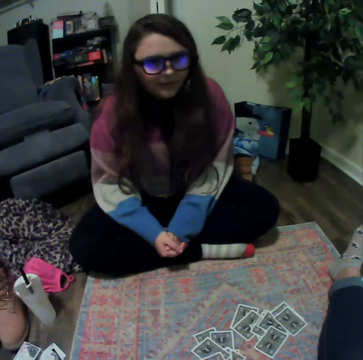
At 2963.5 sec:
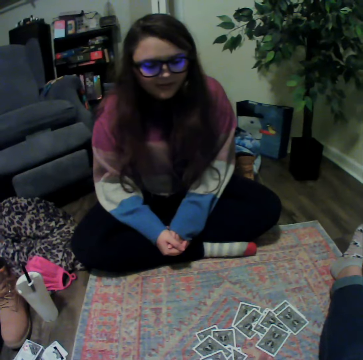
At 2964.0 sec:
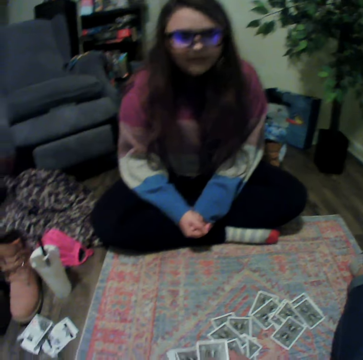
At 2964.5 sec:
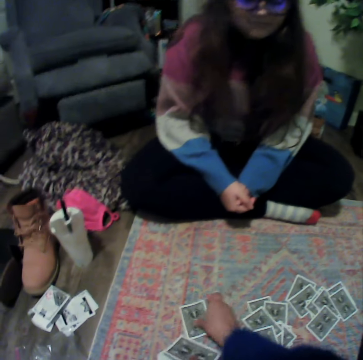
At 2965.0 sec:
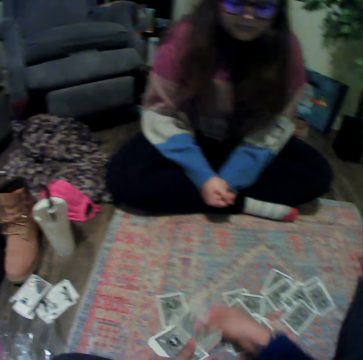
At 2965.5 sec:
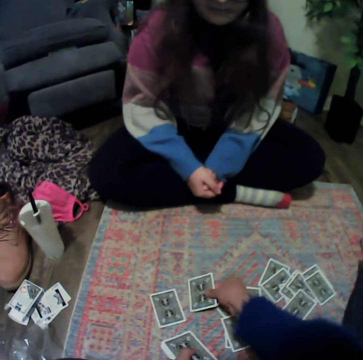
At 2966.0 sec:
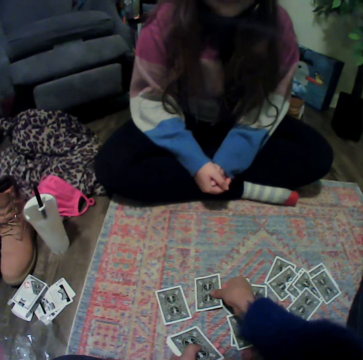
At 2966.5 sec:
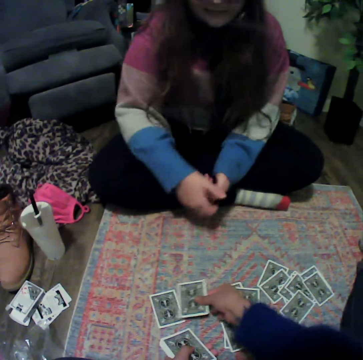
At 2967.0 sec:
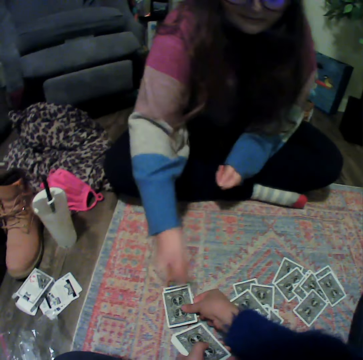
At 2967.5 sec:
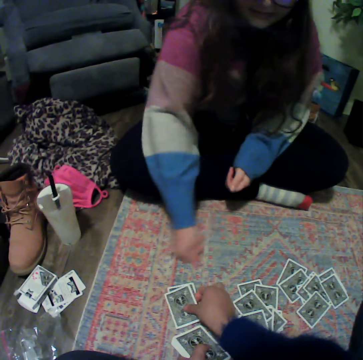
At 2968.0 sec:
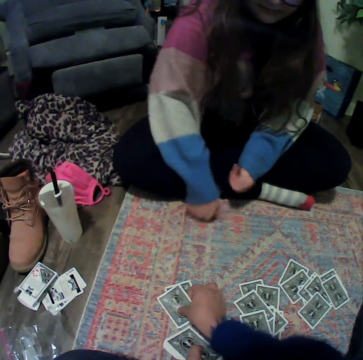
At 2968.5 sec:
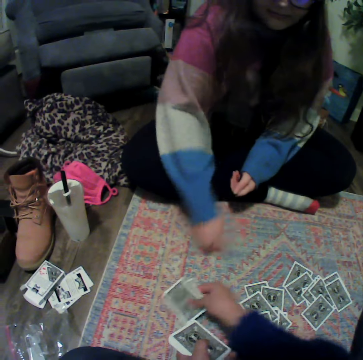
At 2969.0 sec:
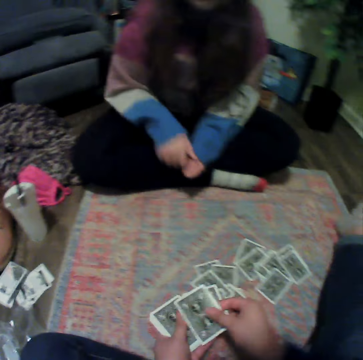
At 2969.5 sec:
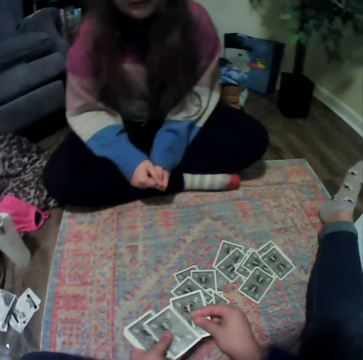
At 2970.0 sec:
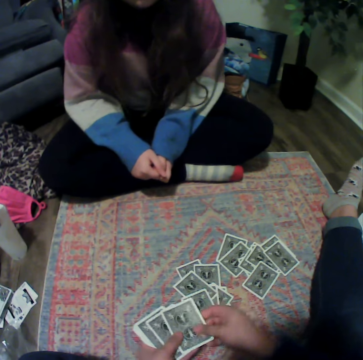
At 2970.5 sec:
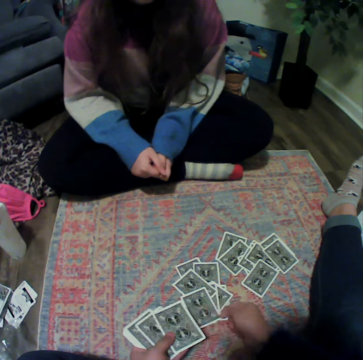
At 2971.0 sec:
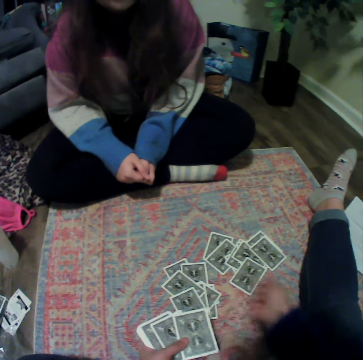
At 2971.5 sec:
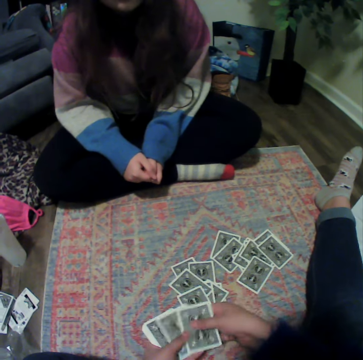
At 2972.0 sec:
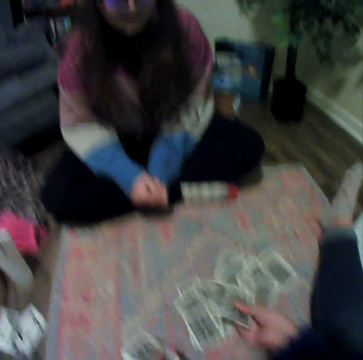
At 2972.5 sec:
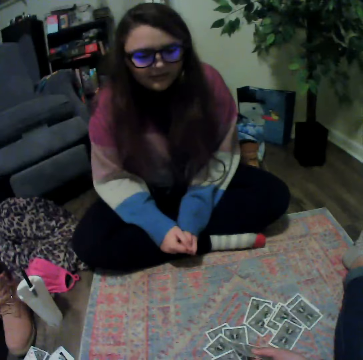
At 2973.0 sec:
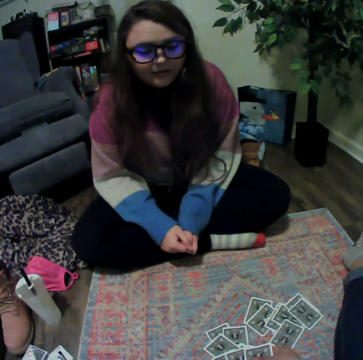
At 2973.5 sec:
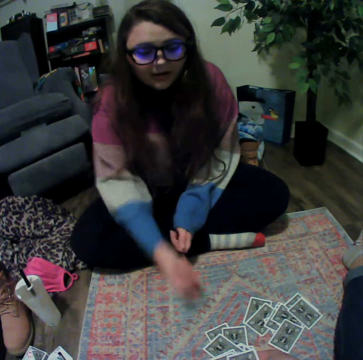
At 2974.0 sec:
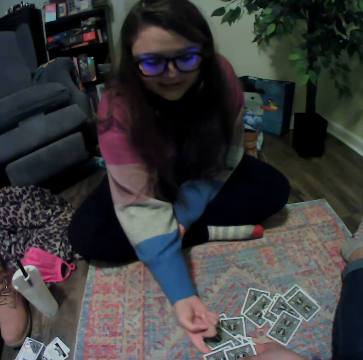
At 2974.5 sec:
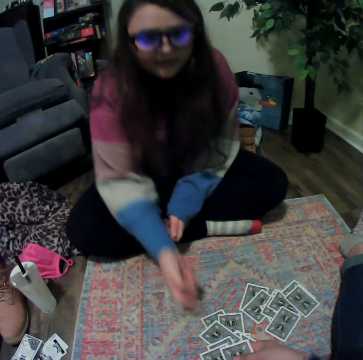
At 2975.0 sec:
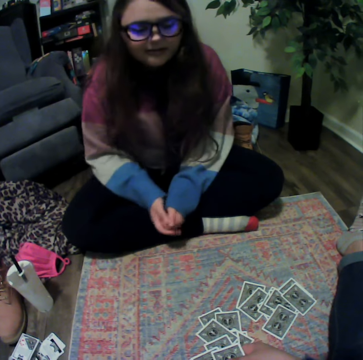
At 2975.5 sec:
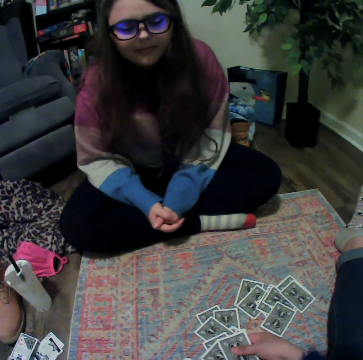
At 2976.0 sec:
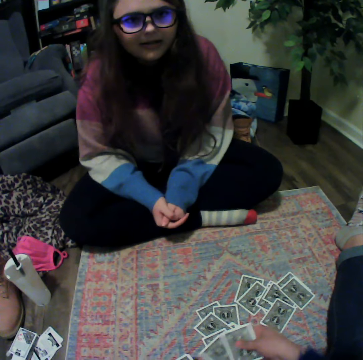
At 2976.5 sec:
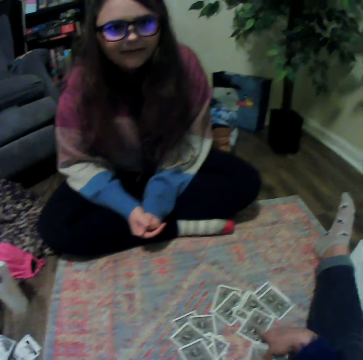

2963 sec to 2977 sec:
The camera wearer puts a playing card down. They touch playing cards.

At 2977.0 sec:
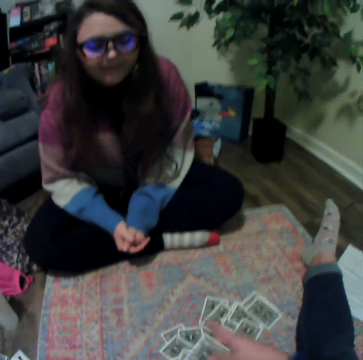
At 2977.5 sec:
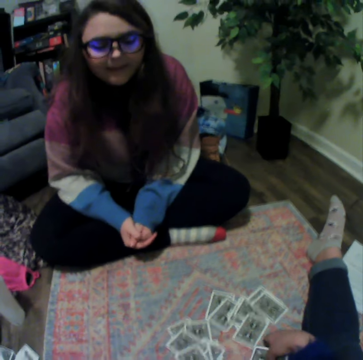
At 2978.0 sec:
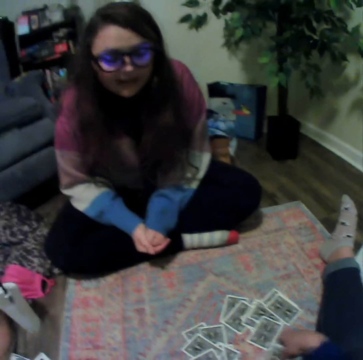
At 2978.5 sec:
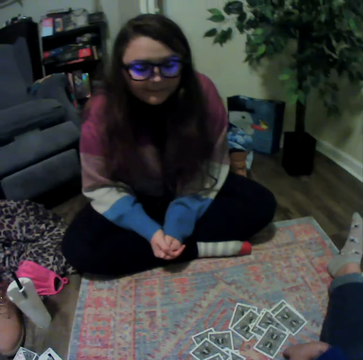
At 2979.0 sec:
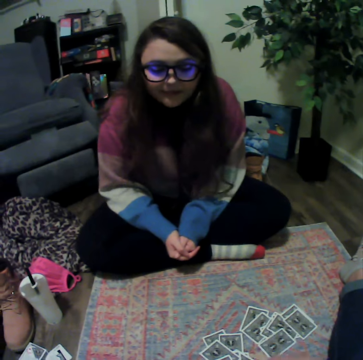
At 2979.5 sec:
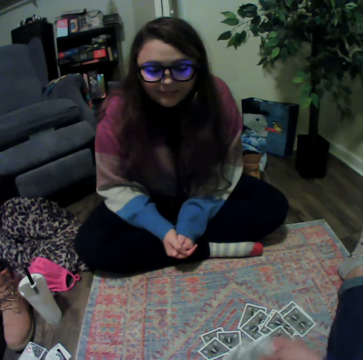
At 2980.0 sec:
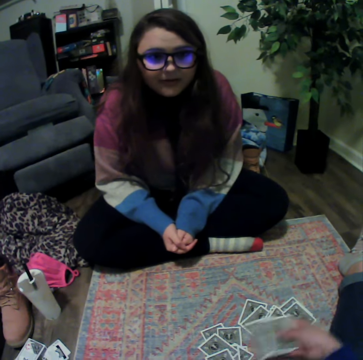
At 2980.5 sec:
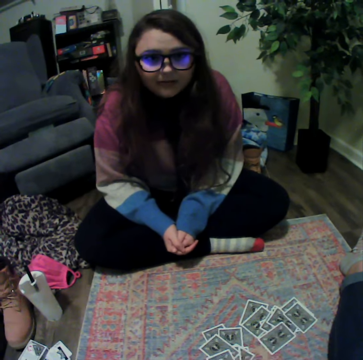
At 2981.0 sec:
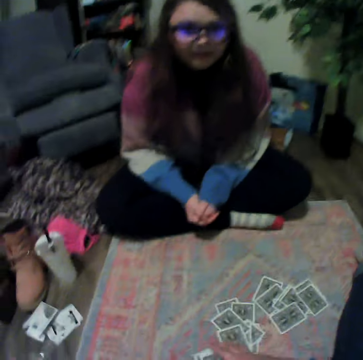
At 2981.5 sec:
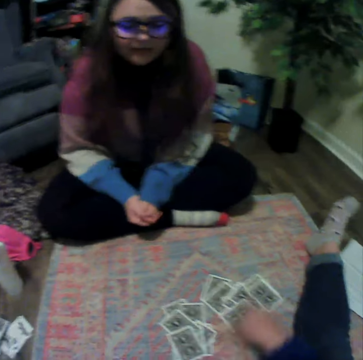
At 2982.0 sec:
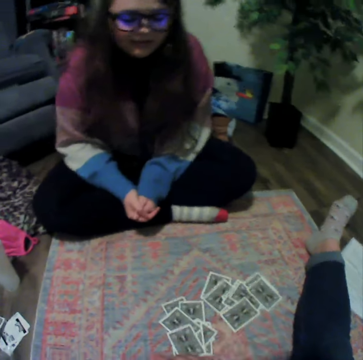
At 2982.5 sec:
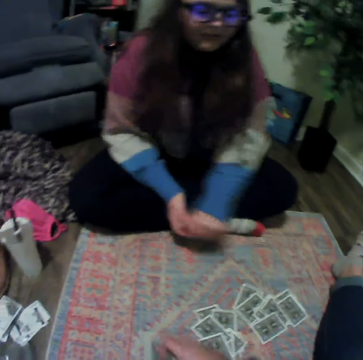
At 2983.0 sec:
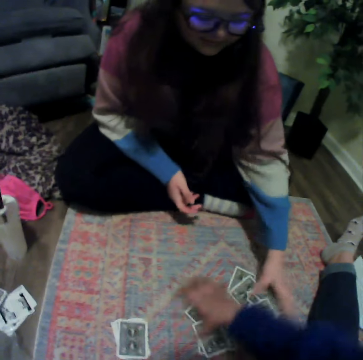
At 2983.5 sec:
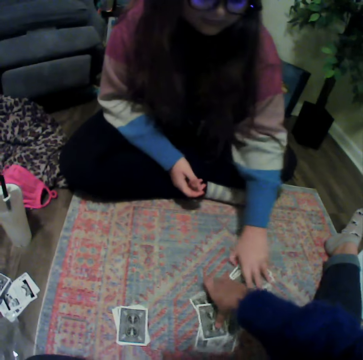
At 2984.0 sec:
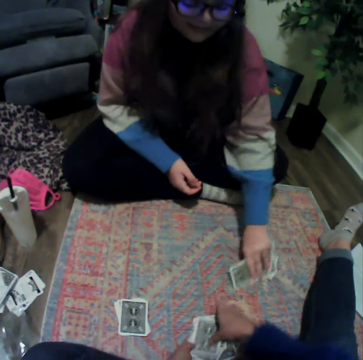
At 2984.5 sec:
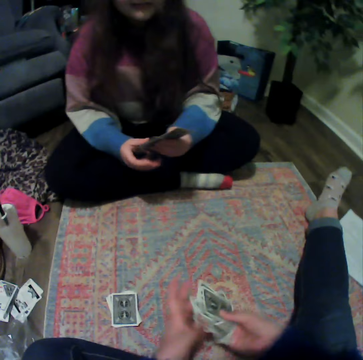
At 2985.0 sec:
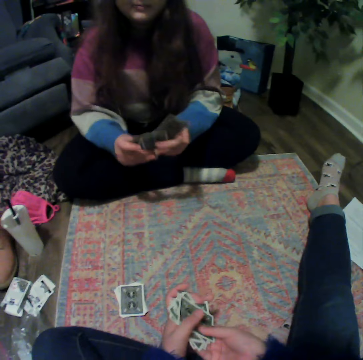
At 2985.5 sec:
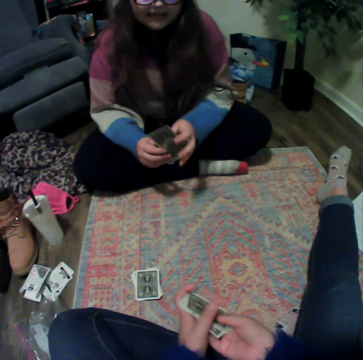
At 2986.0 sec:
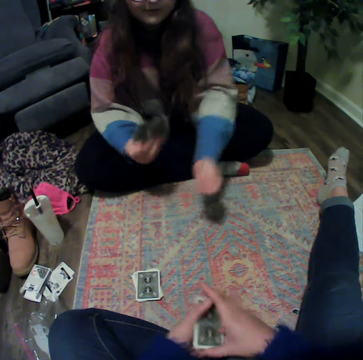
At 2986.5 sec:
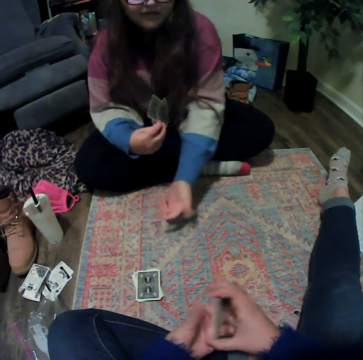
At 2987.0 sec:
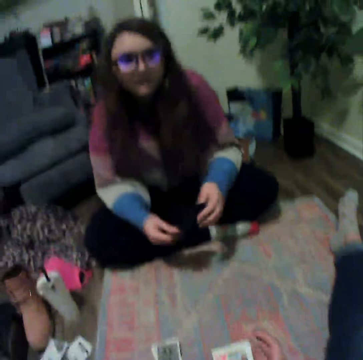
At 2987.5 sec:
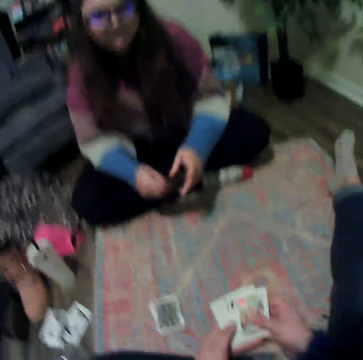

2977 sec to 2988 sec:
The camera wearer puts a playing card down. A woman picks cards from the floor. The camera wearer picks the cards from the floor.

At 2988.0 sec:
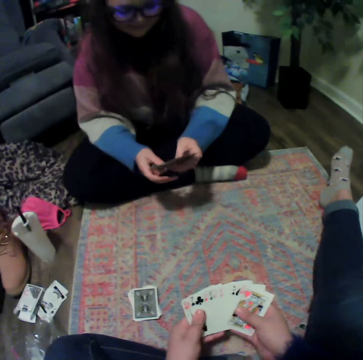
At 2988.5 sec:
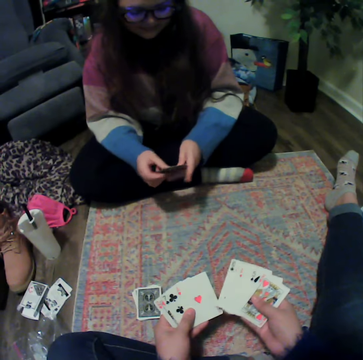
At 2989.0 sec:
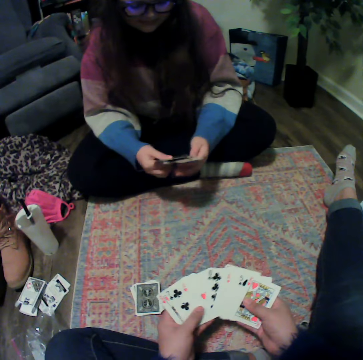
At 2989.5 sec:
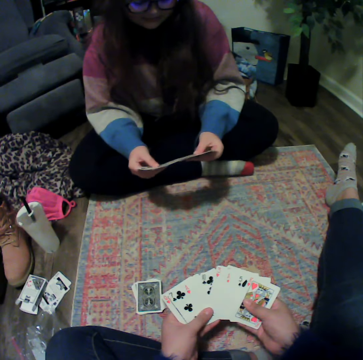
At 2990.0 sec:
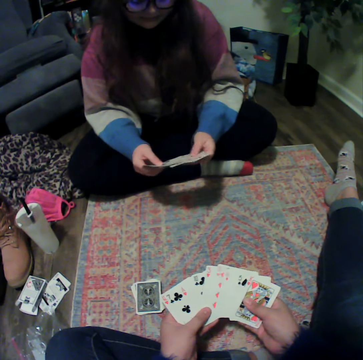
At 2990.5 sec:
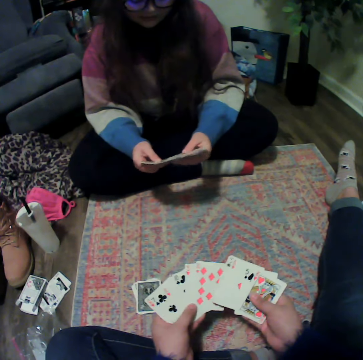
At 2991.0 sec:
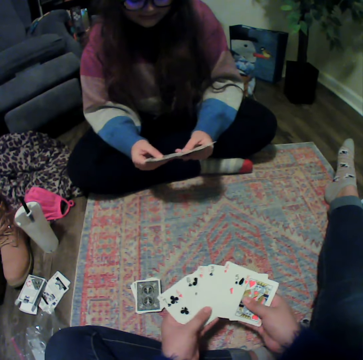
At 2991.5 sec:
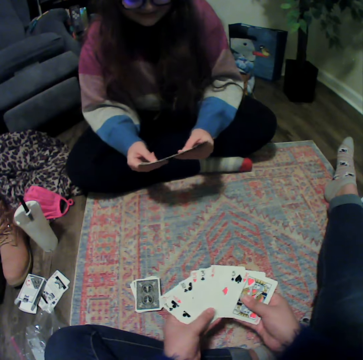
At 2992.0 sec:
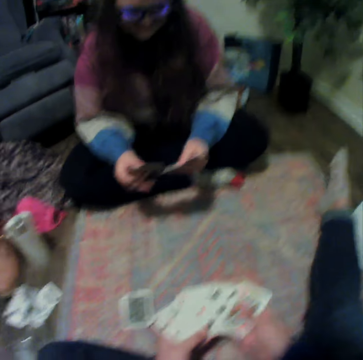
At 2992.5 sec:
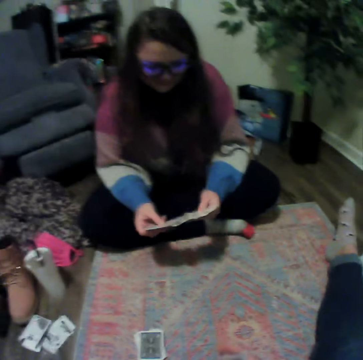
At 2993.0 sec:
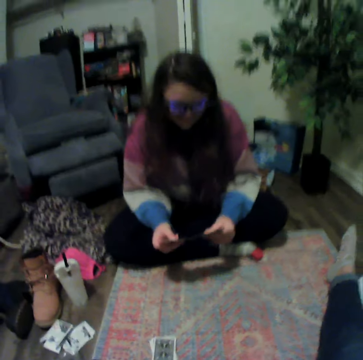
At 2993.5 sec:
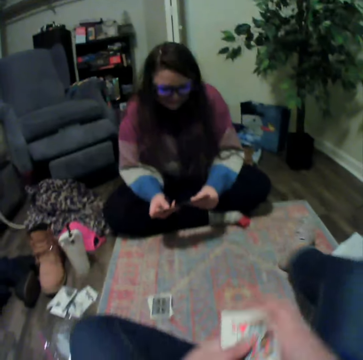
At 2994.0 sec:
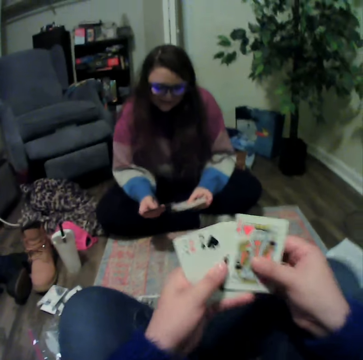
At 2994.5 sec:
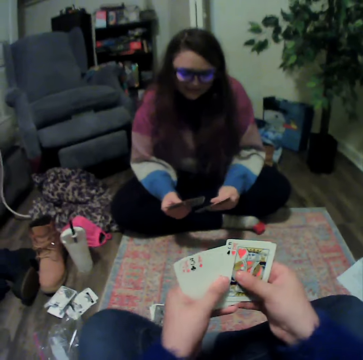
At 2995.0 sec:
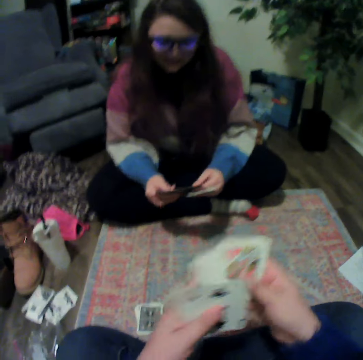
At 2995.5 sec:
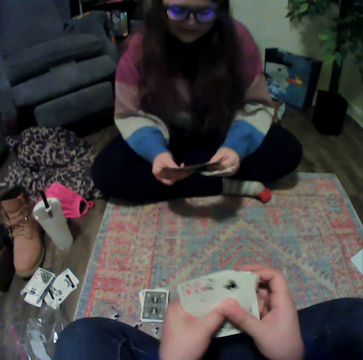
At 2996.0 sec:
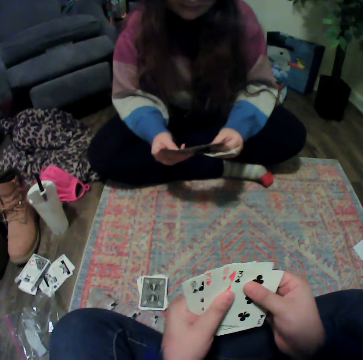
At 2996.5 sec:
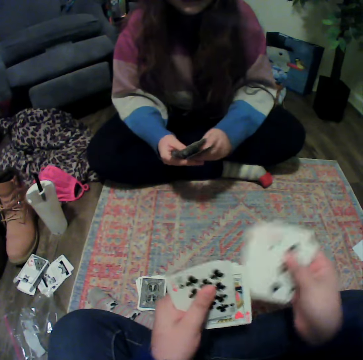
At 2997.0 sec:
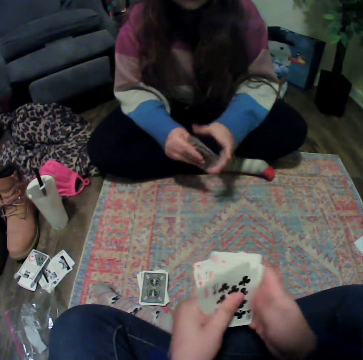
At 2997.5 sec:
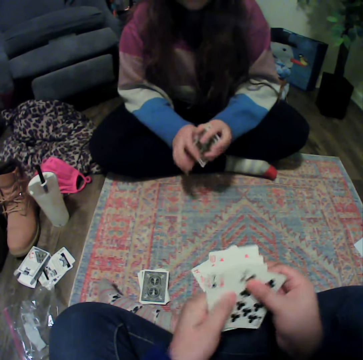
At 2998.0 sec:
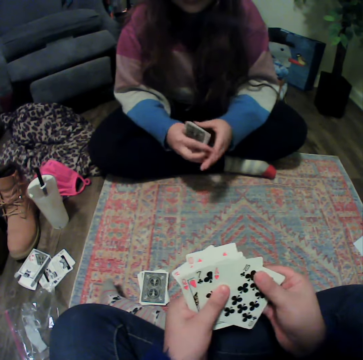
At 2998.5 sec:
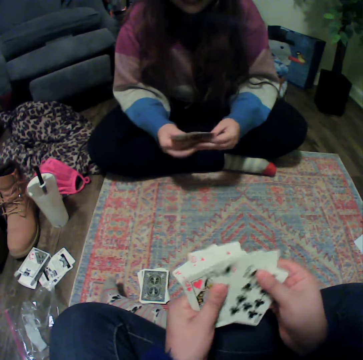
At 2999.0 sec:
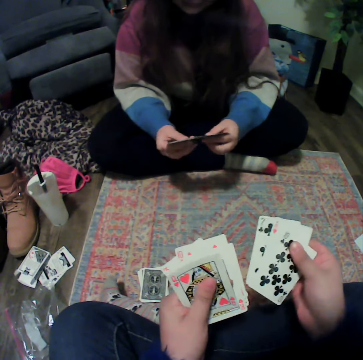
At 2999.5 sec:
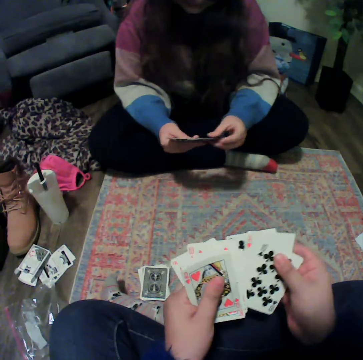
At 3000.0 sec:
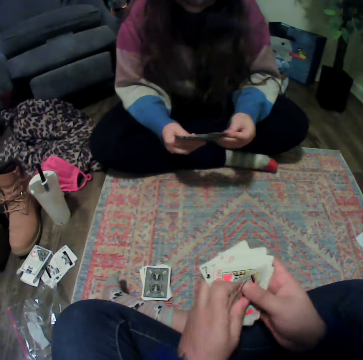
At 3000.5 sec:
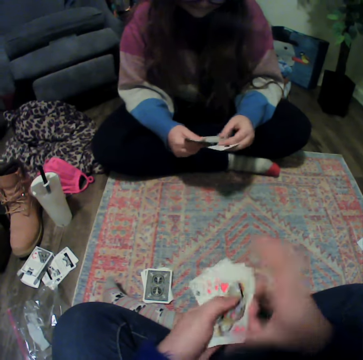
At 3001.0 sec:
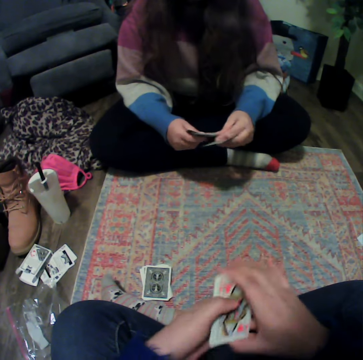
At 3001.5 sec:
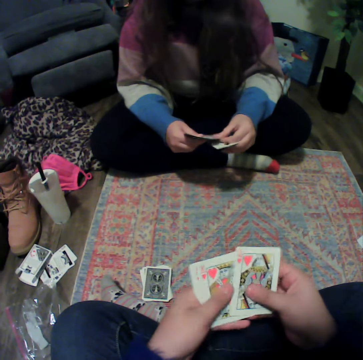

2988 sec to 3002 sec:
A person touches playing cards. The camera wearer touches the playing cards.
